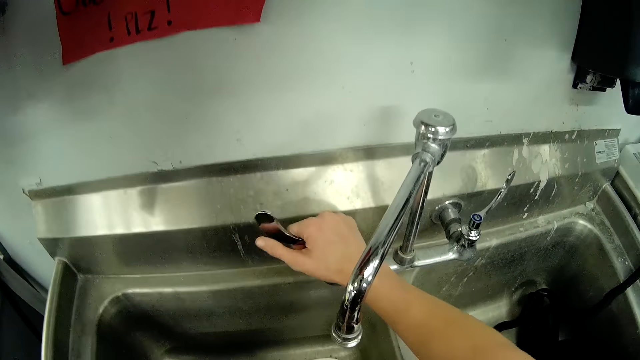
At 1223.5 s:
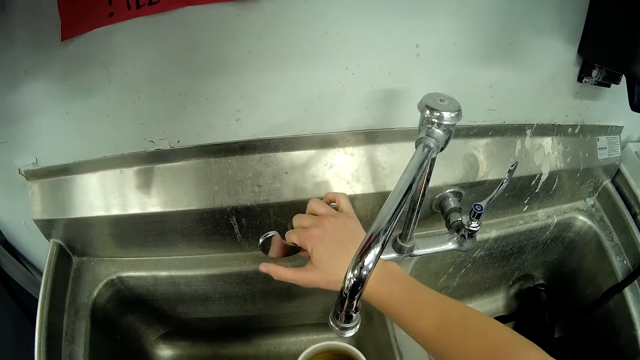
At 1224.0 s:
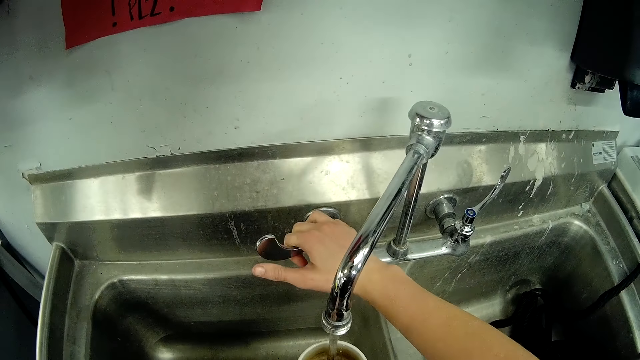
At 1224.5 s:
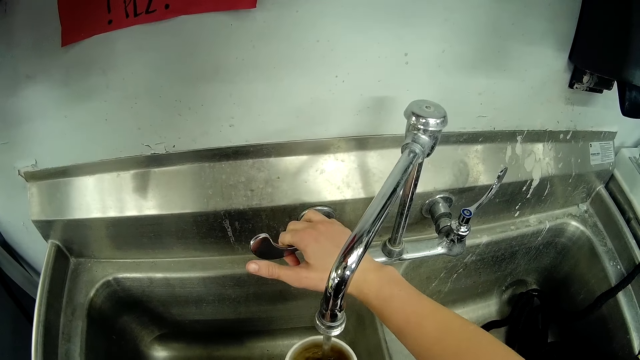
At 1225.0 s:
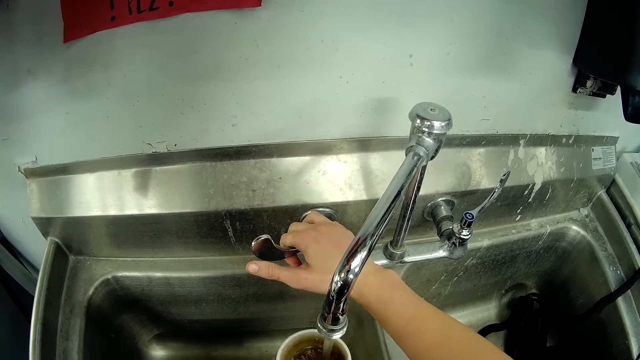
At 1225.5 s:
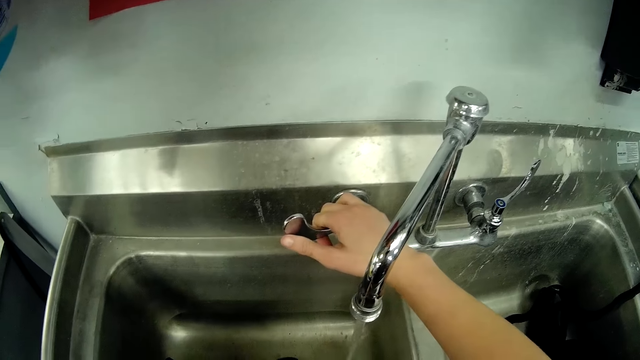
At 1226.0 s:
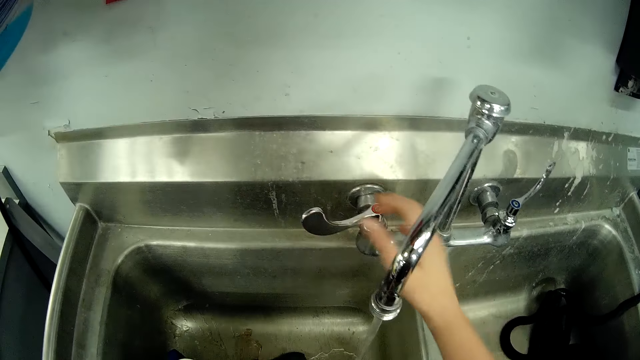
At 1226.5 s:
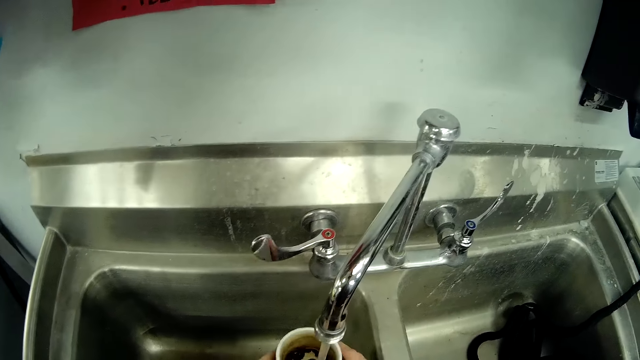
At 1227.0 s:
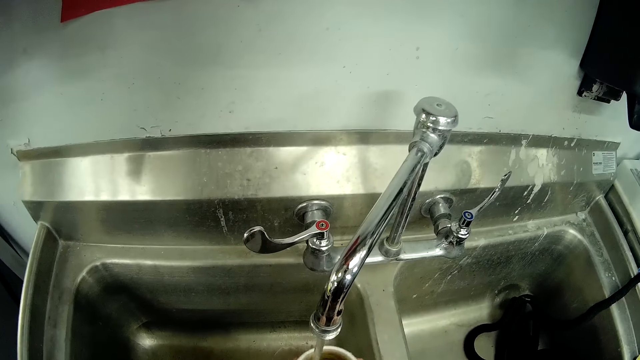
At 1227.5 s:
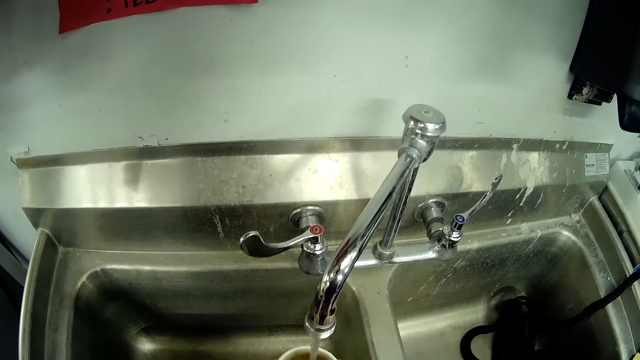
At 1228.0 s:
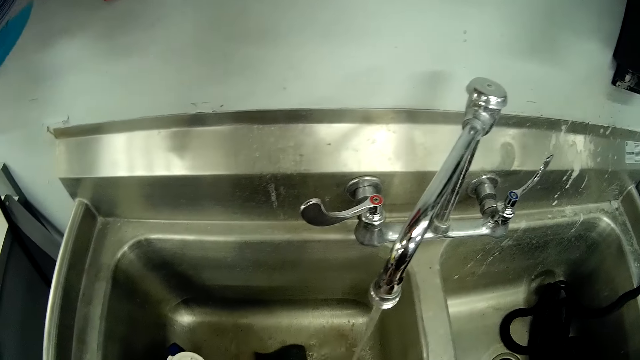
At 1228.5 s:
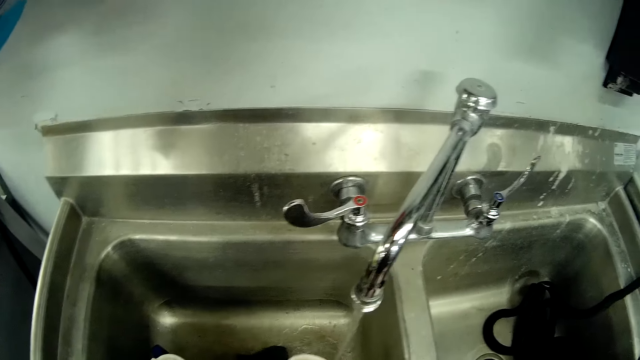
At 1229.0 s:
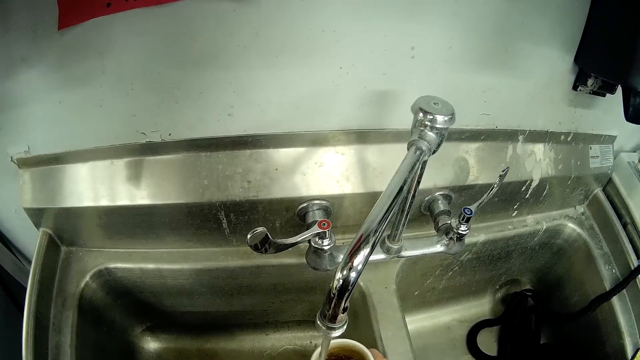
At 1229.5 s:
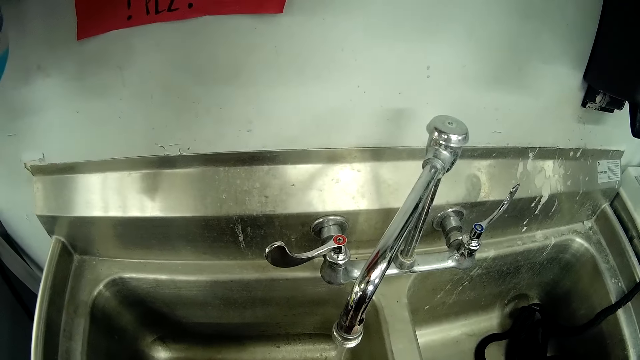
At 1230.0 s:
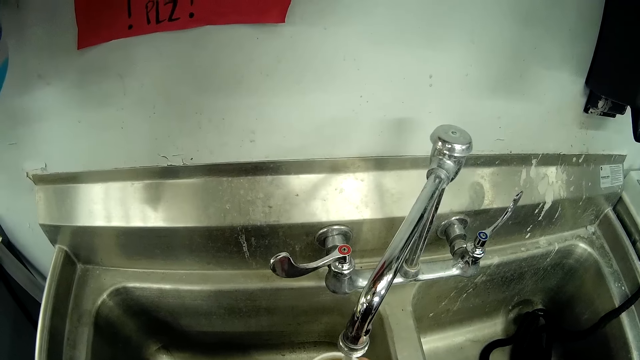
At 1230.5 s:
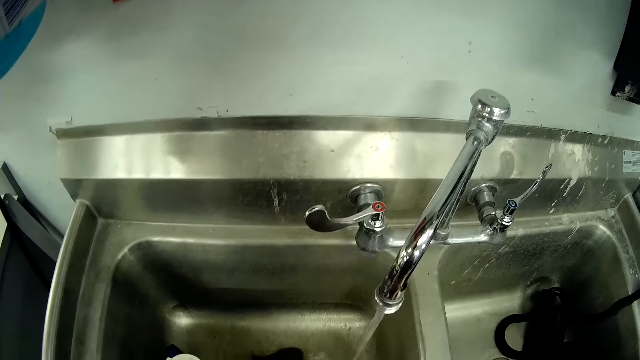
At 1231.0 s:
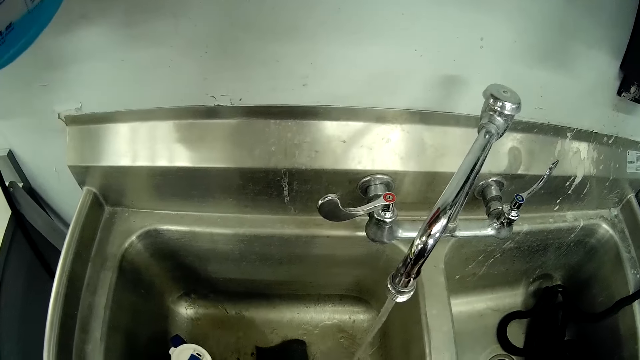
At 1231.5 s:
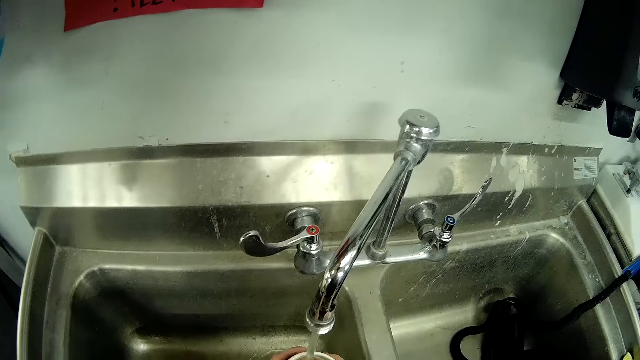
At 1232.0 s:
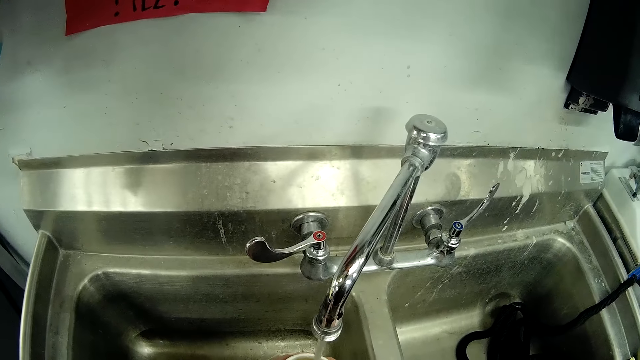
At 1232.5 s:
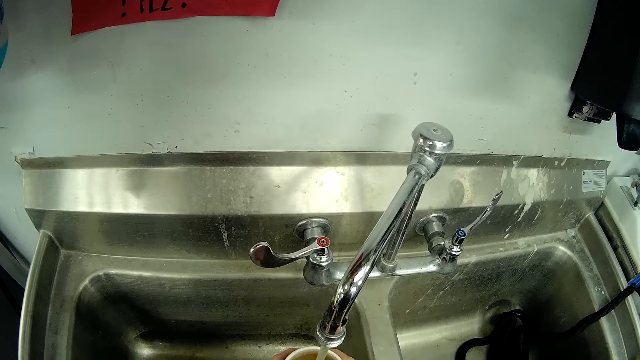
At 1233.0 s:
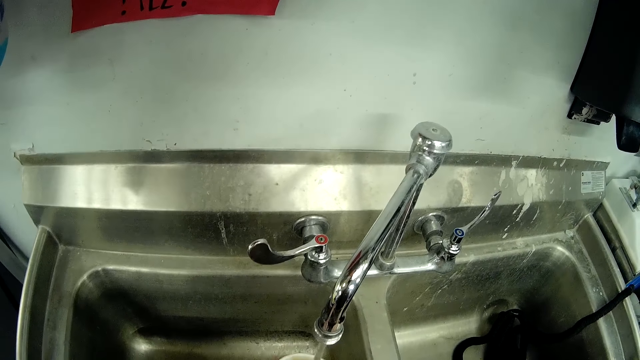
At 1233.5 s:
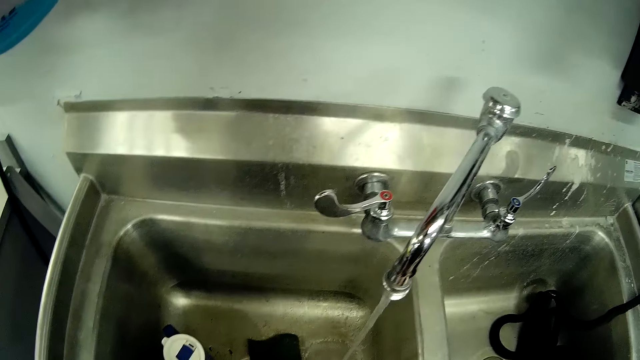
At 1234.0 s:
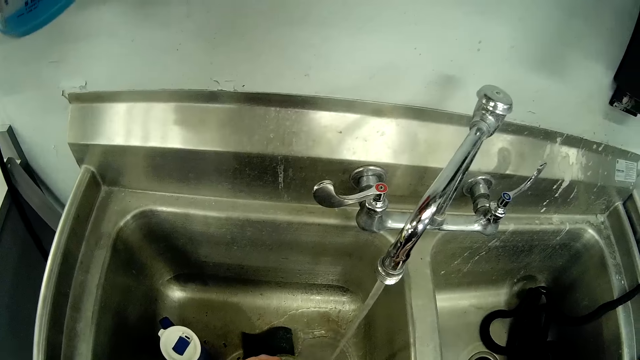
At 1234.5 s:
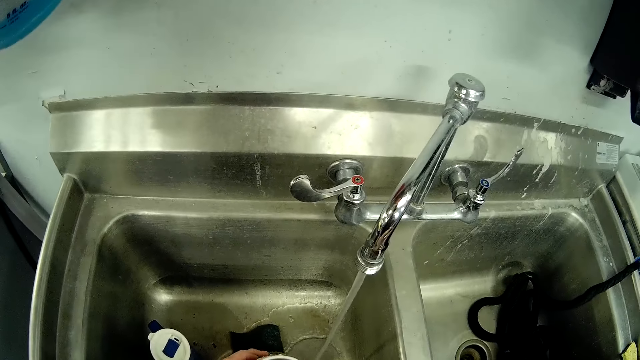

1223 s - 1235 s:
The camera wearer turns on the tap. They rinse one of the mugs with water.

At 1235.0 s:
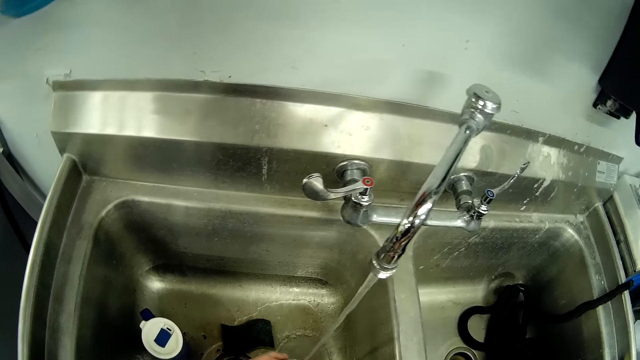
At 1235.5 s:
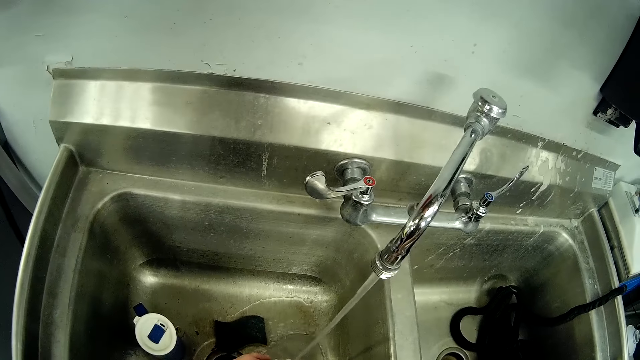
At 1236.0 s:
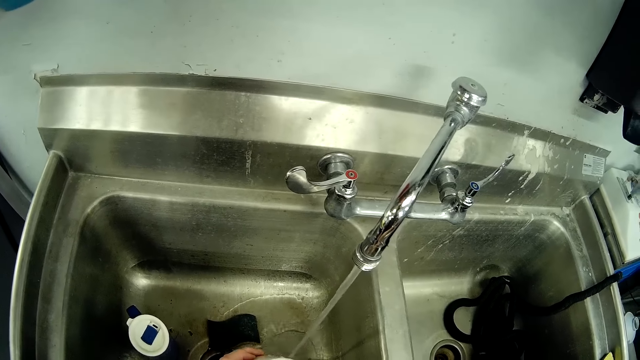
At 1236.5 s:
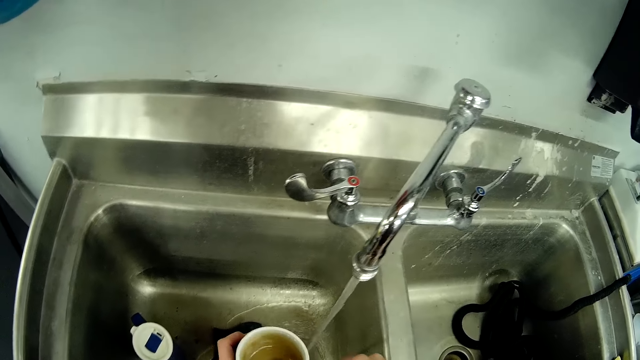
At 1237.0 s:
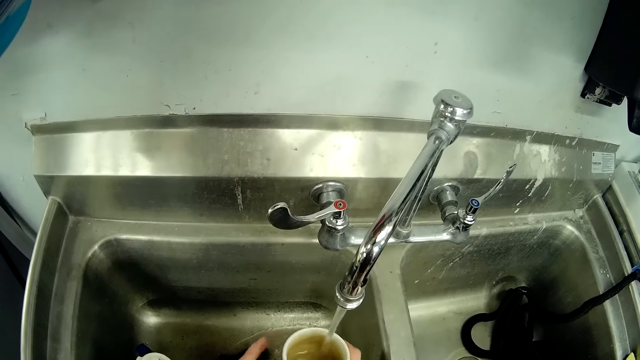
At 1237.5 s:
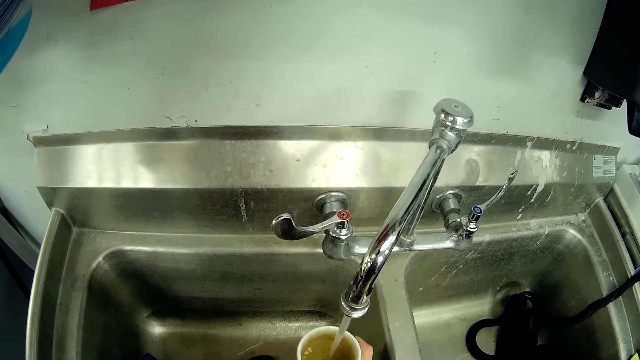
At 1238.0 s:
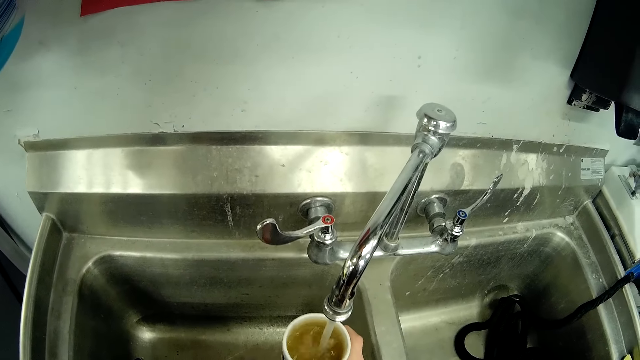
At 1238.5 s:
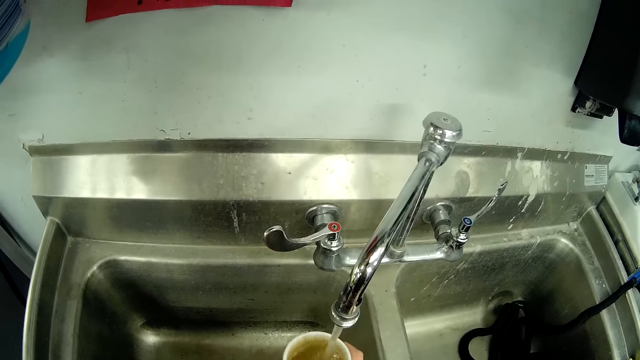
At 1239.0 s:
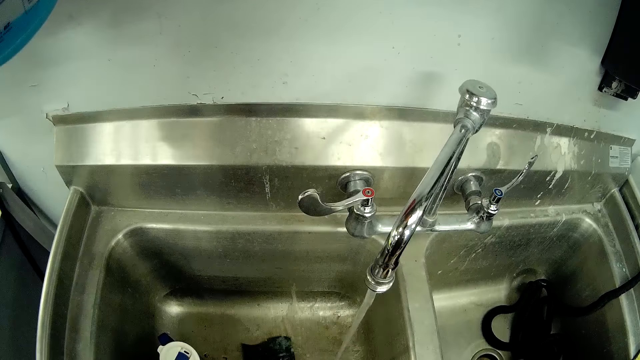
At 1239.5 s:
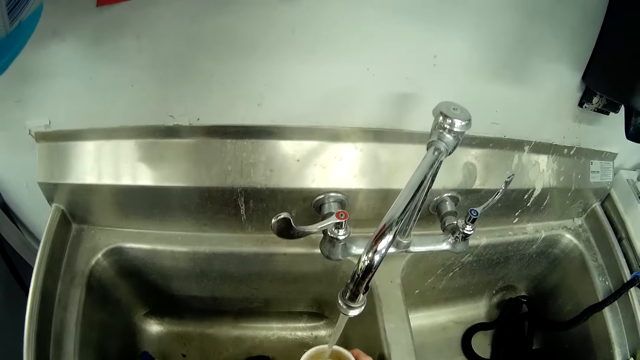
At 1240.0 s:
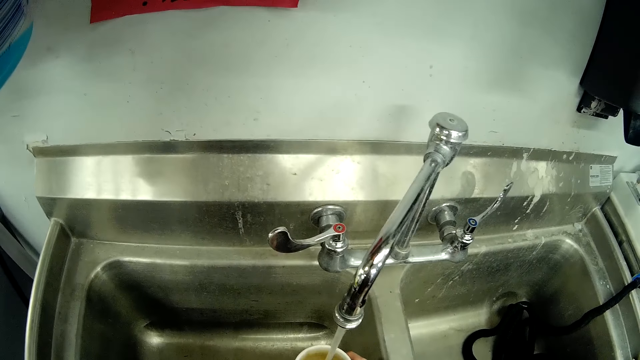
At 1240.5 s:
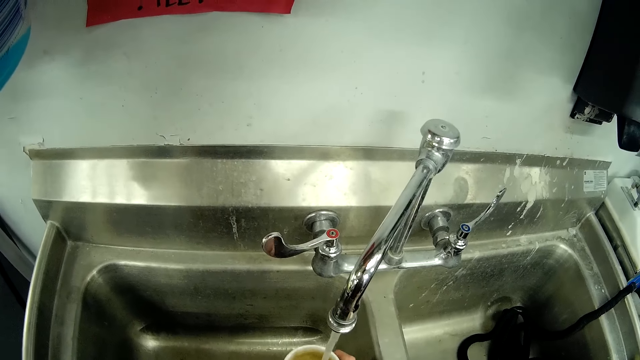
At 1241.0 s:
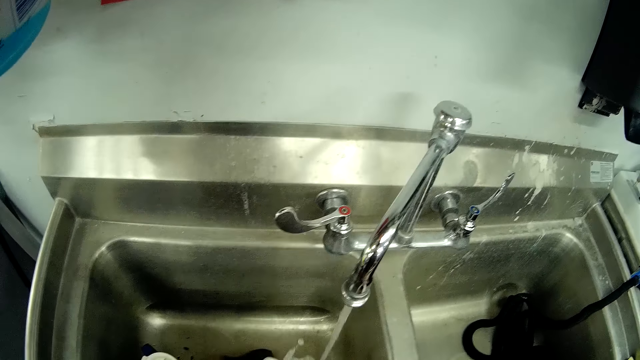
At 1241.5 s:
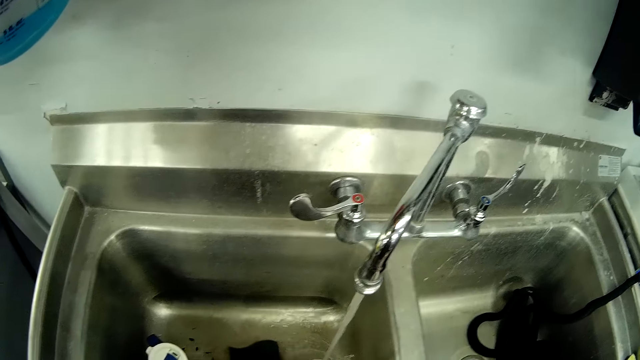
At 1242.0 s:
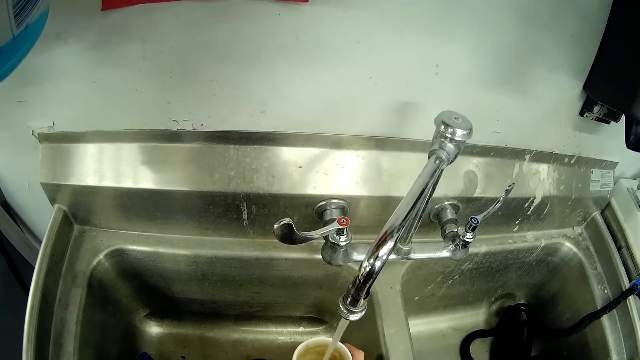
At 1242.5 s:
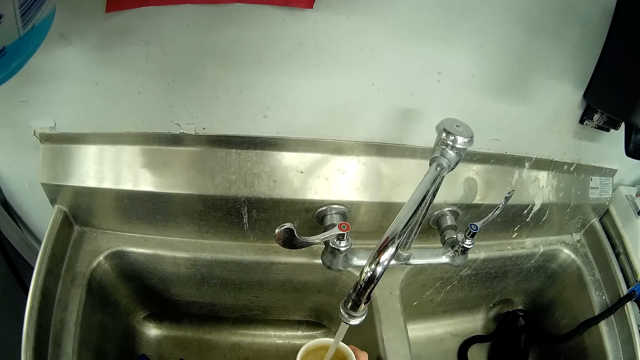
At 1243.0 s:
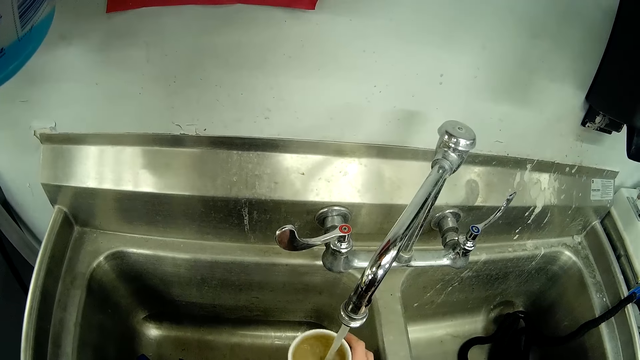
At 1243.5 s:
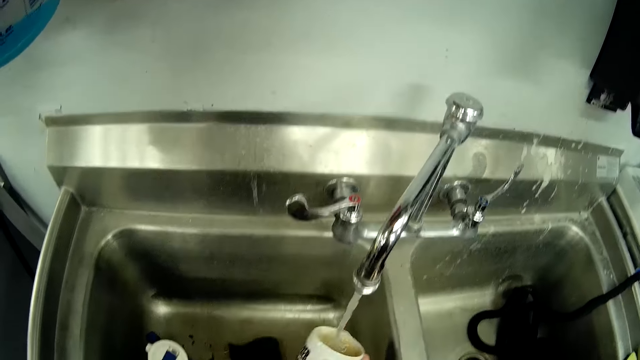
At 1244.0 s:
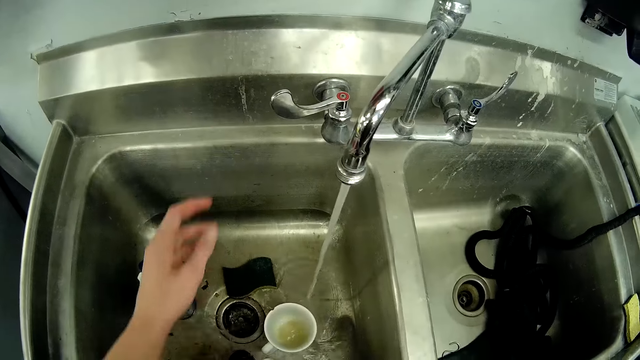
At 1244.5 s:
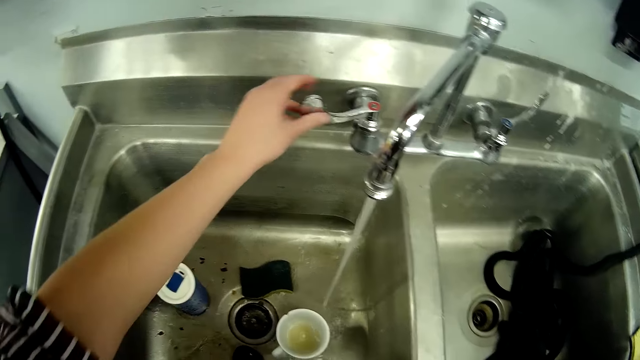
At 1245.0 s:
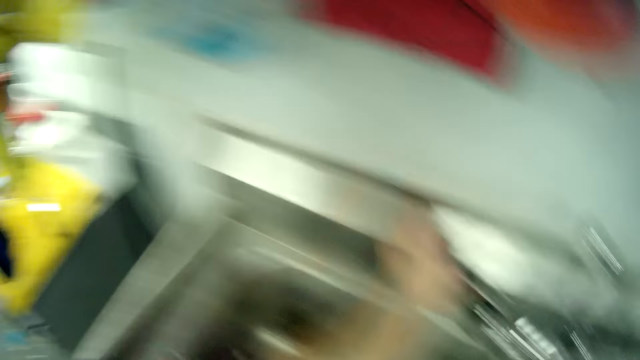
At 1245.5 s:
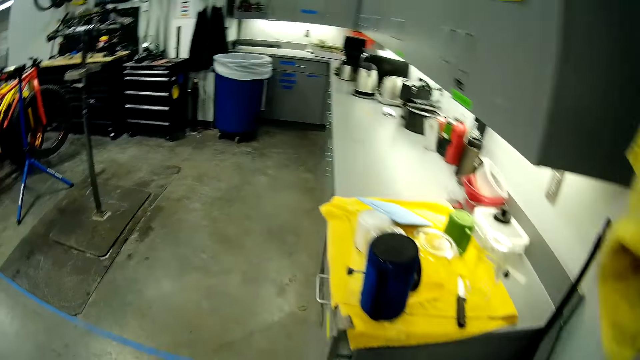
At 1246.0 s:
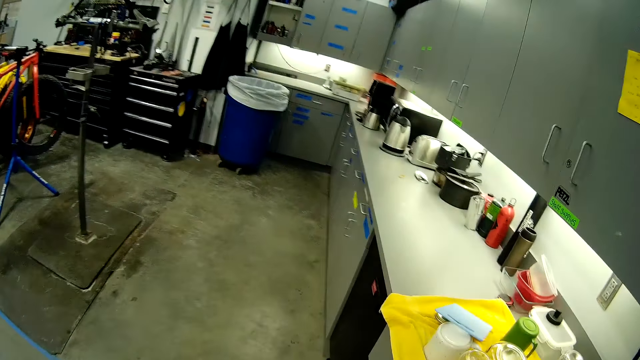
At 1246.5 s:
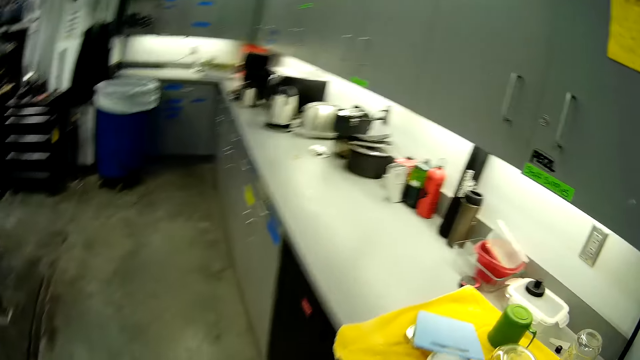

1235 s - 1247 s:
The camera wearer turns off the tap.
